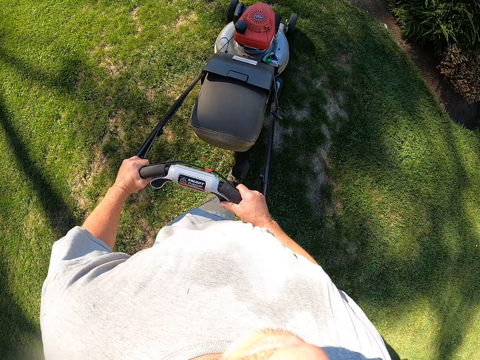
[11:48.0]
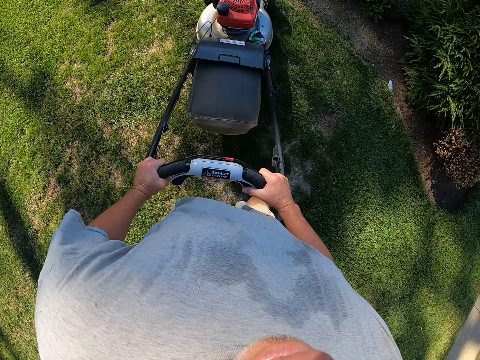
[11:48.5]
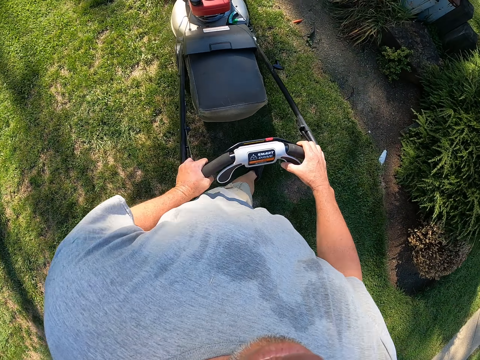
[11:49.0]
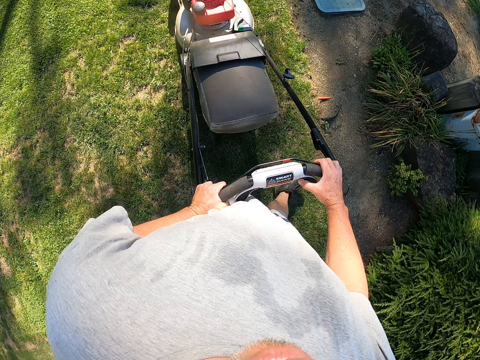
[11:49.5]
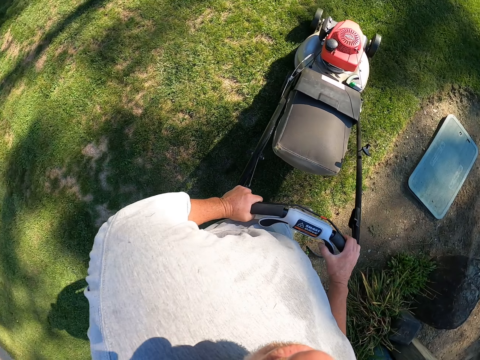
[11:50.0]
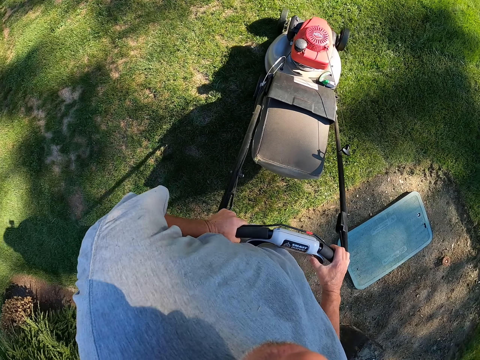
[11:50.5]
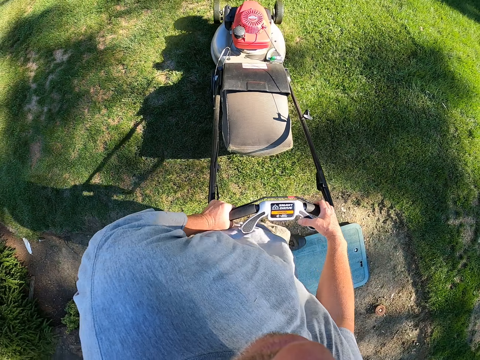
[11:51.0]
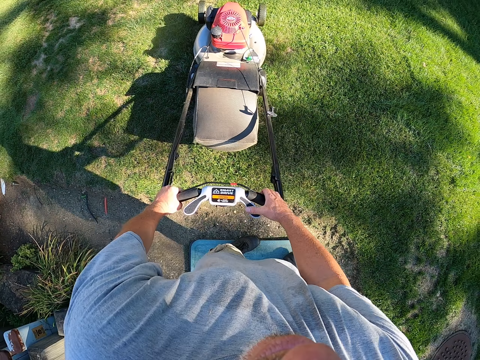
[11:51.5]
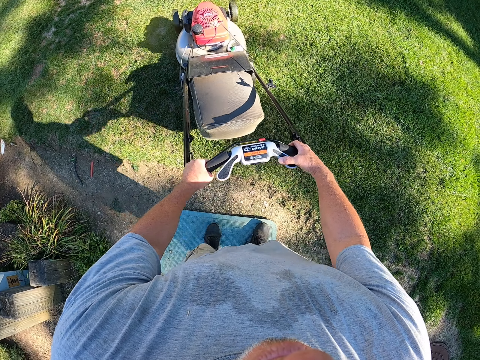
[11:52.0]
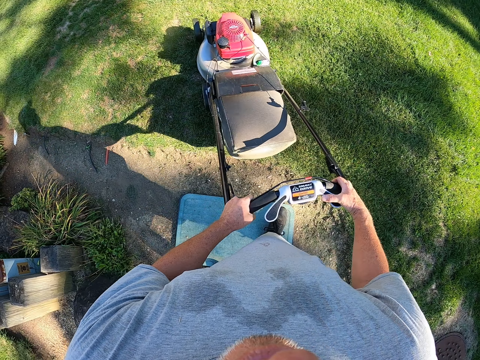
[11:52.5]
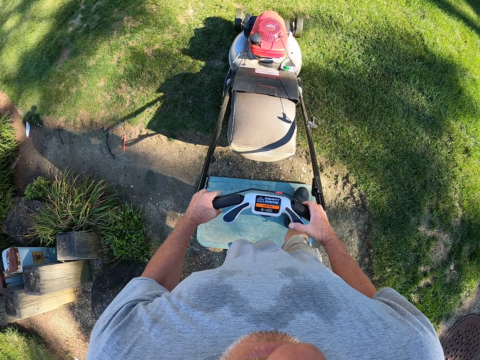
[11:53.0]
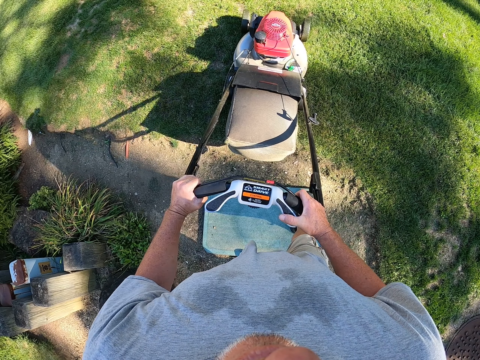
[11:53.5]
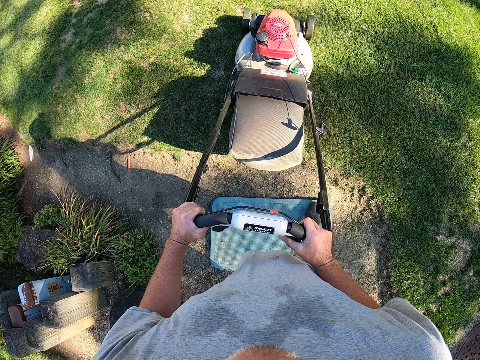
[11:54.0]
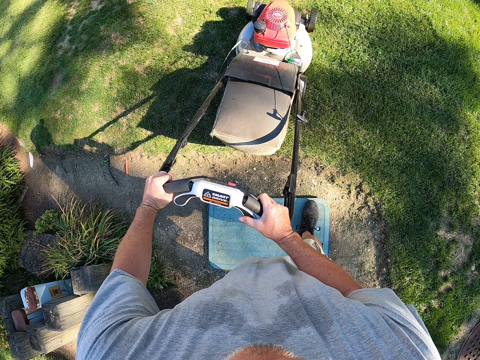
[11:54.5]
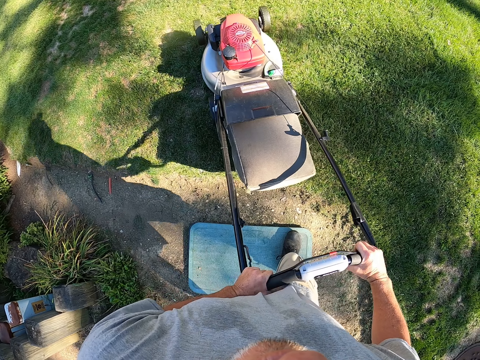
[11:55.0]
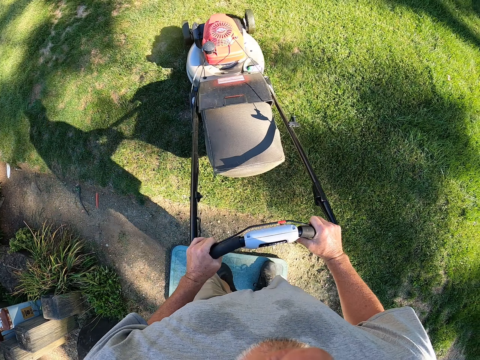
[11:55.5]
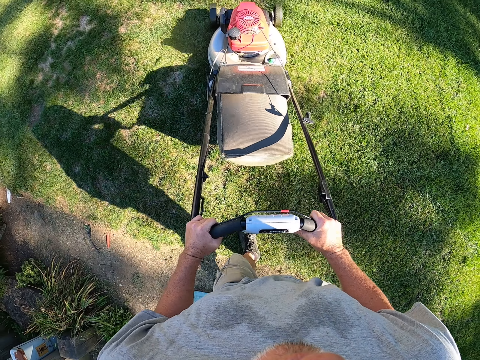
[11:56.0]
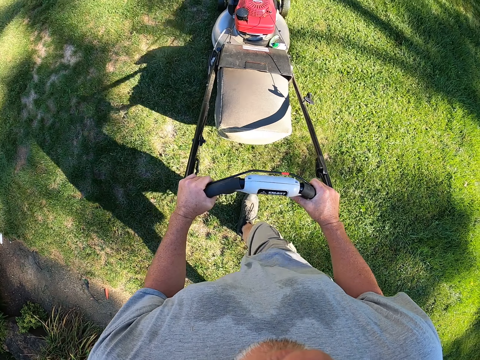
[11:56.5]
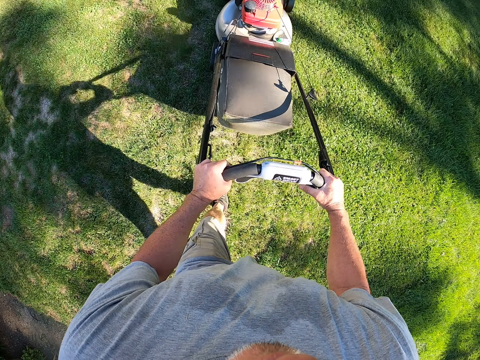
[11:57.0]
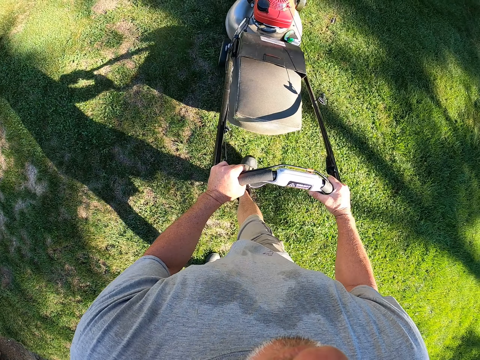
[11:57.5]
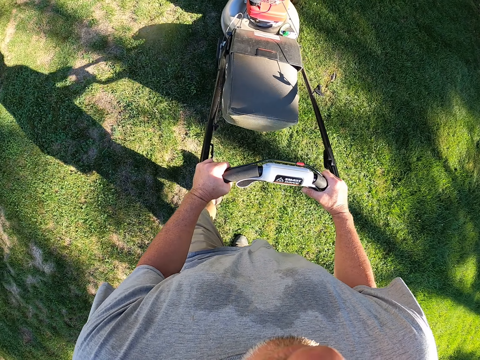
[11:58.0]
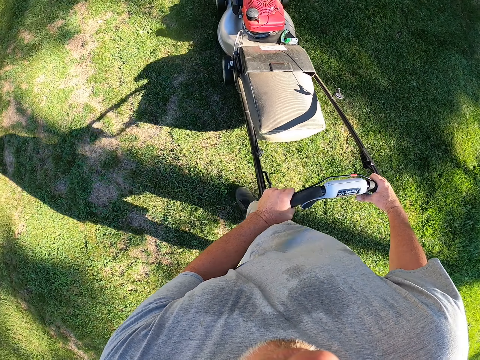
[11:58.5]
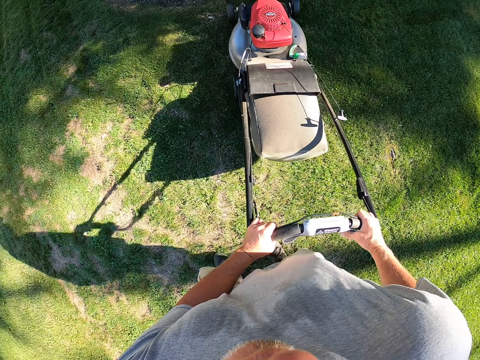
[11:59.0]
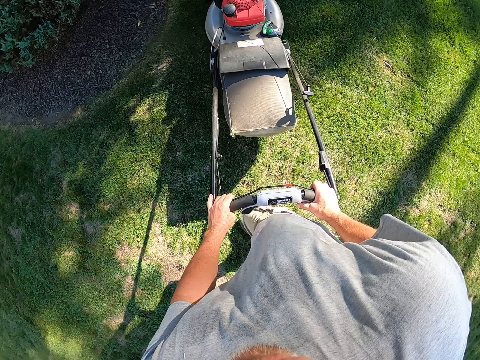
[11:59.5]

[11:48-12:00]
The camera wearer changes direction. They trim grass on the compound.

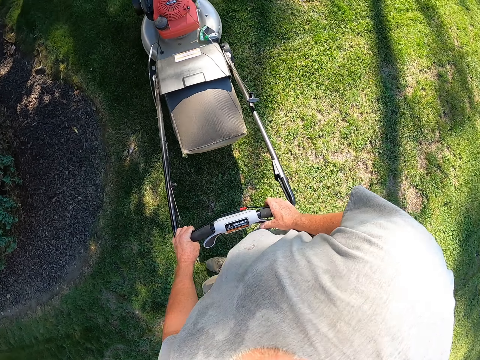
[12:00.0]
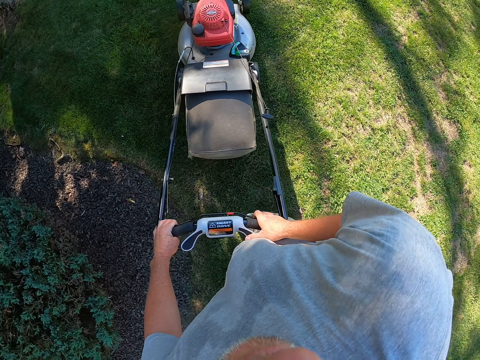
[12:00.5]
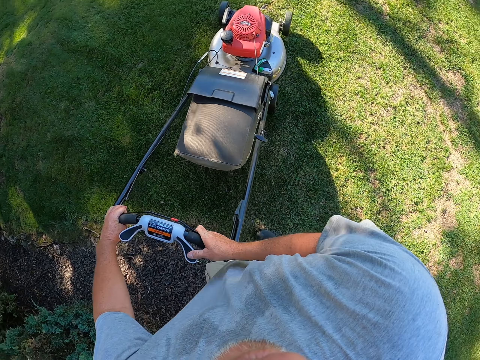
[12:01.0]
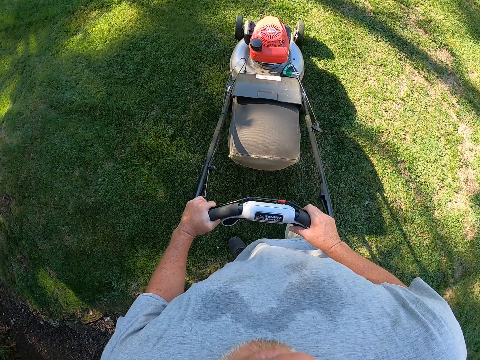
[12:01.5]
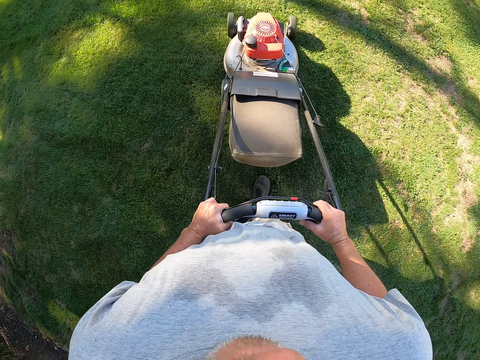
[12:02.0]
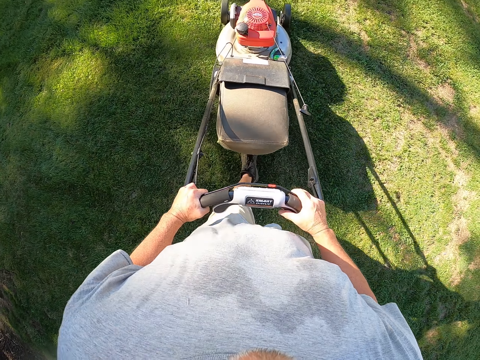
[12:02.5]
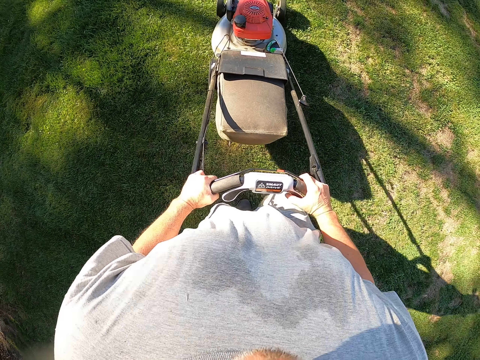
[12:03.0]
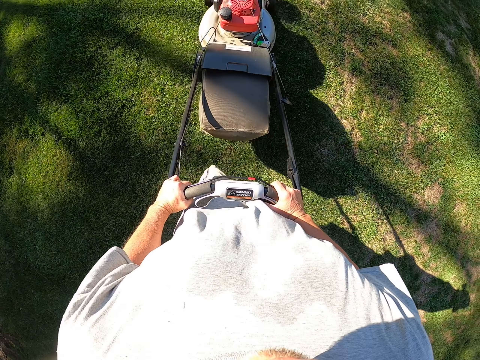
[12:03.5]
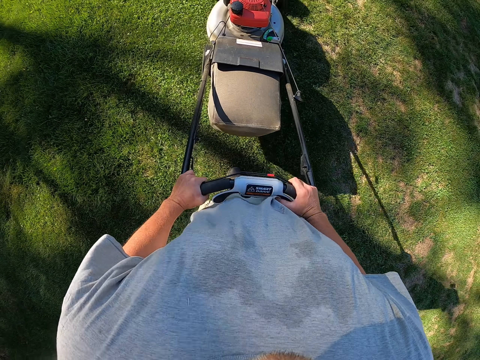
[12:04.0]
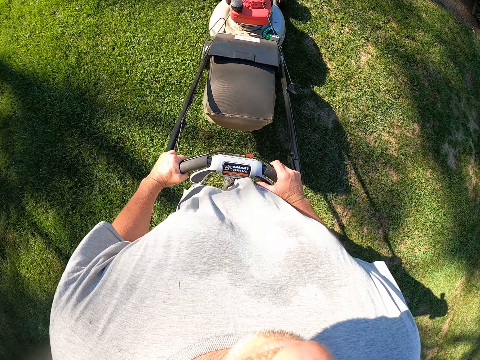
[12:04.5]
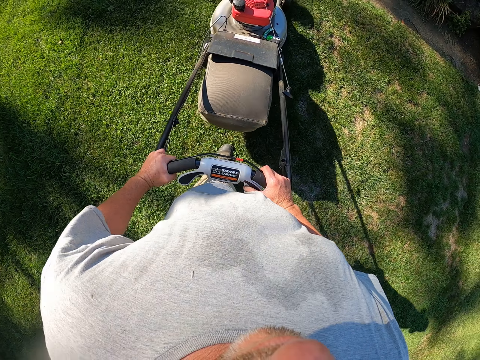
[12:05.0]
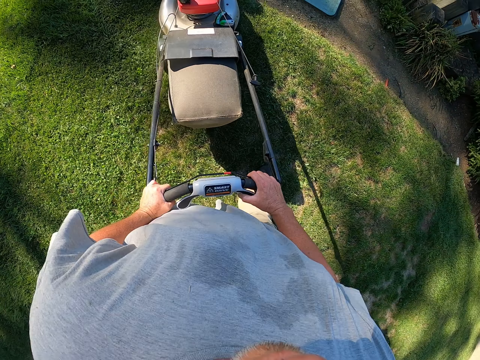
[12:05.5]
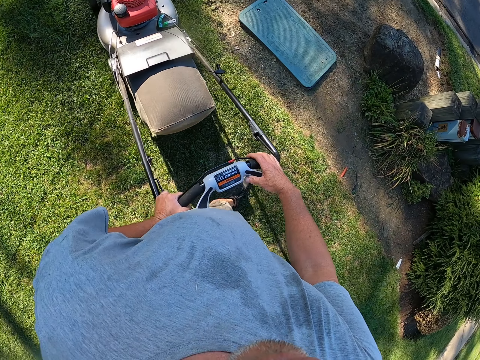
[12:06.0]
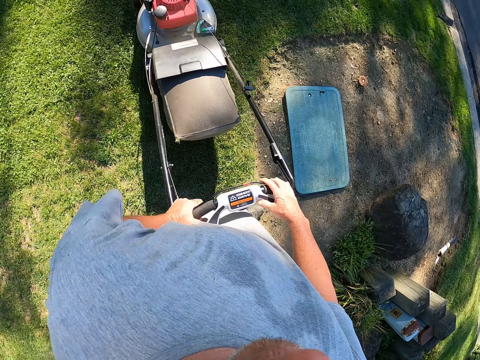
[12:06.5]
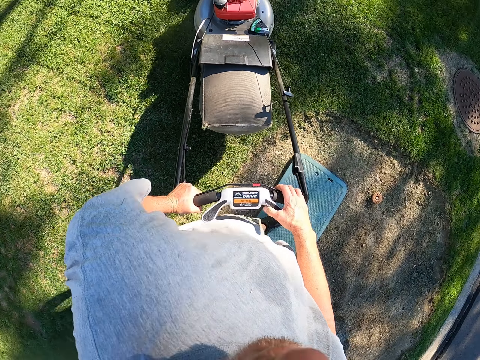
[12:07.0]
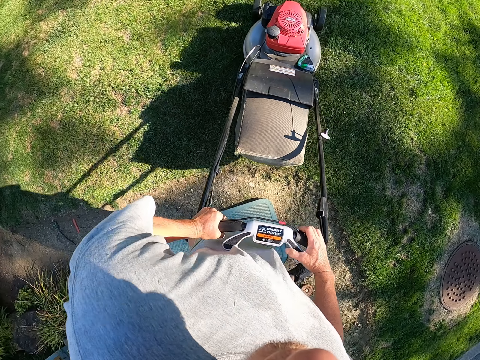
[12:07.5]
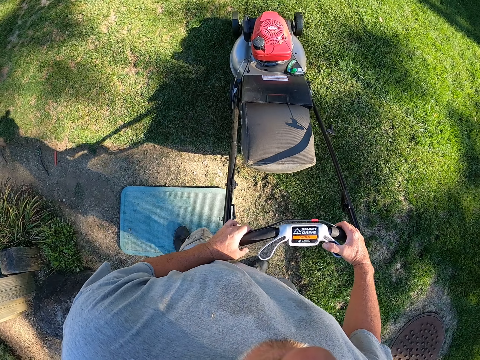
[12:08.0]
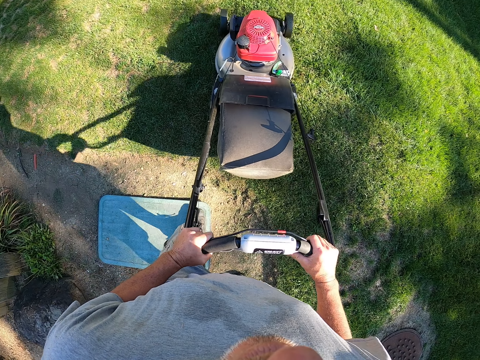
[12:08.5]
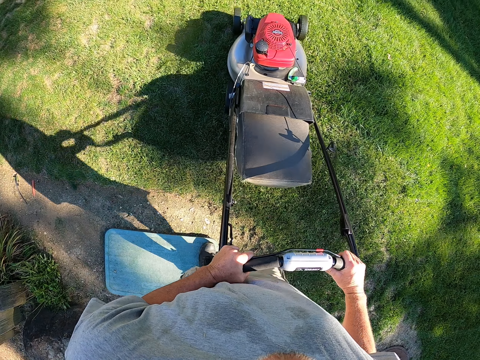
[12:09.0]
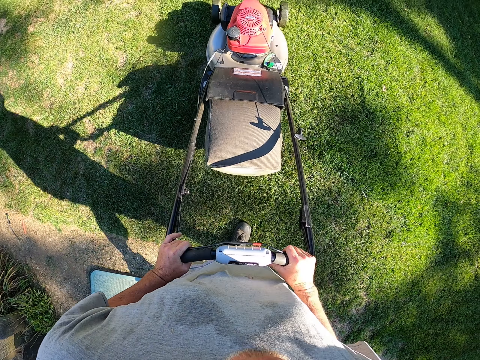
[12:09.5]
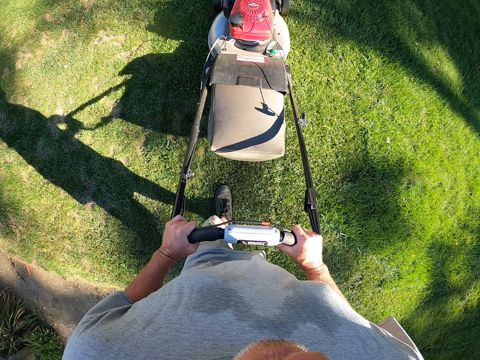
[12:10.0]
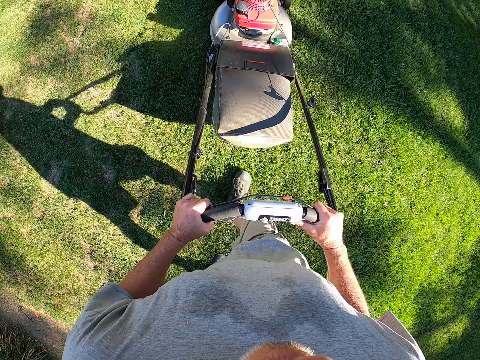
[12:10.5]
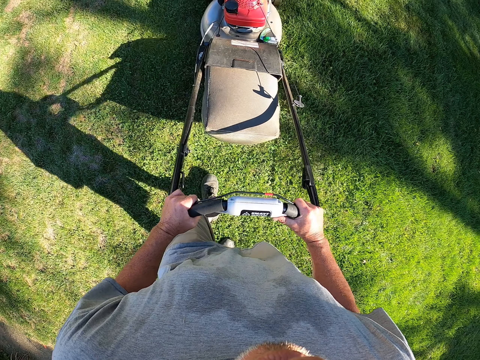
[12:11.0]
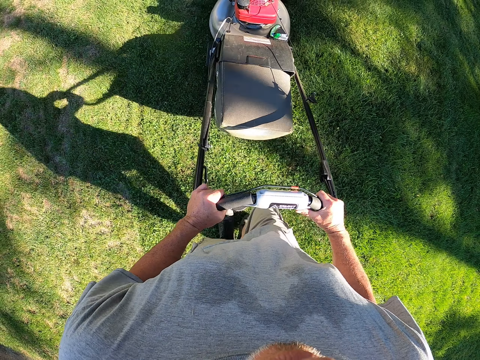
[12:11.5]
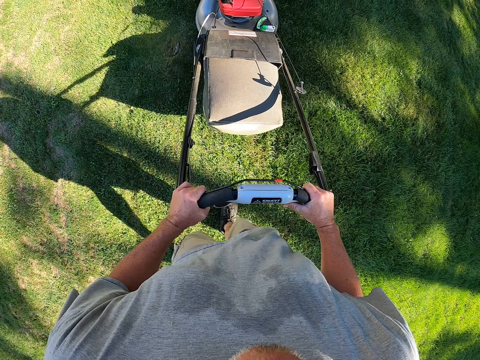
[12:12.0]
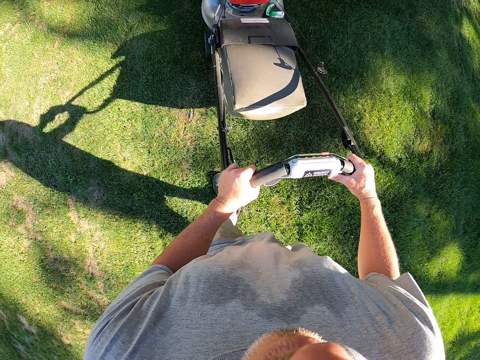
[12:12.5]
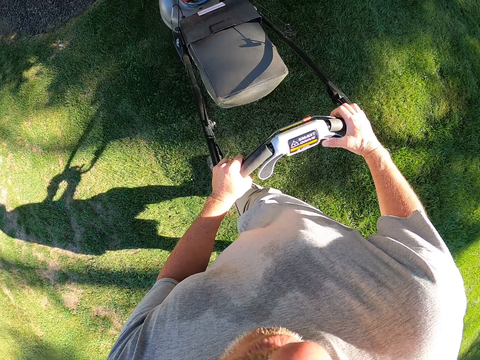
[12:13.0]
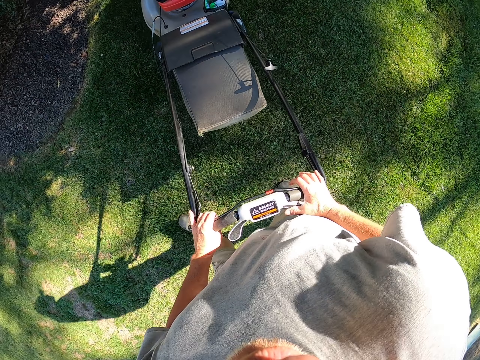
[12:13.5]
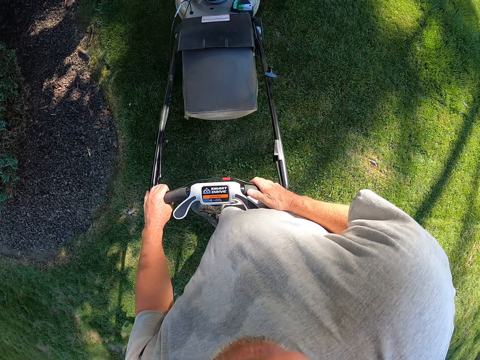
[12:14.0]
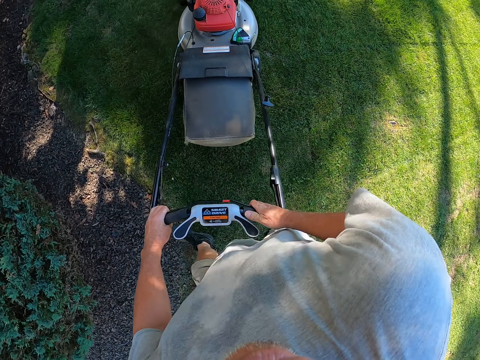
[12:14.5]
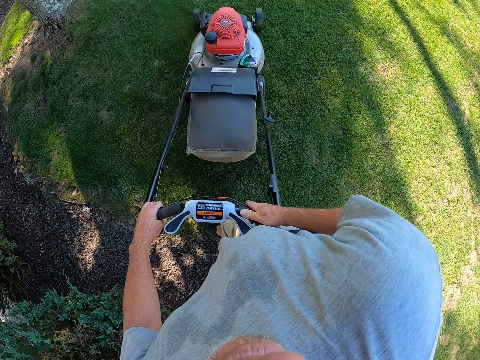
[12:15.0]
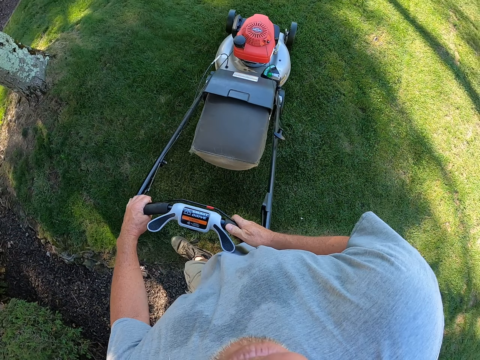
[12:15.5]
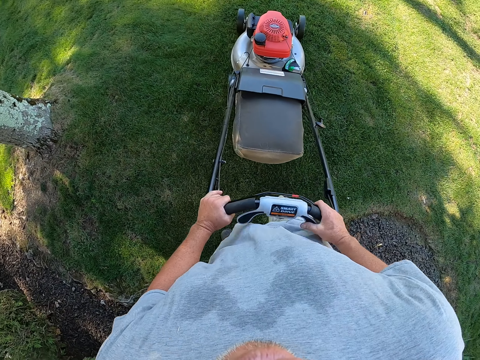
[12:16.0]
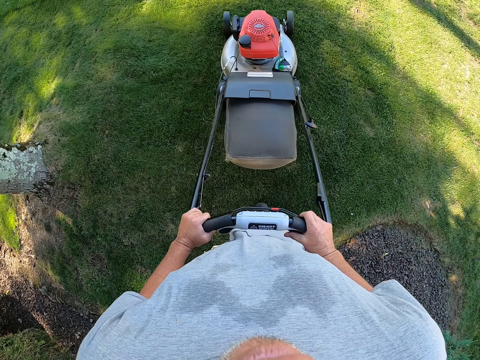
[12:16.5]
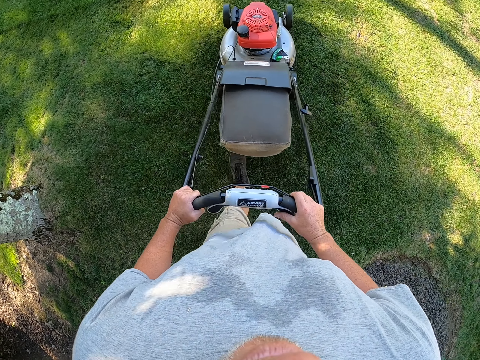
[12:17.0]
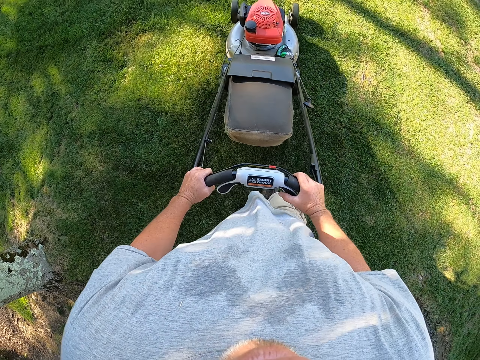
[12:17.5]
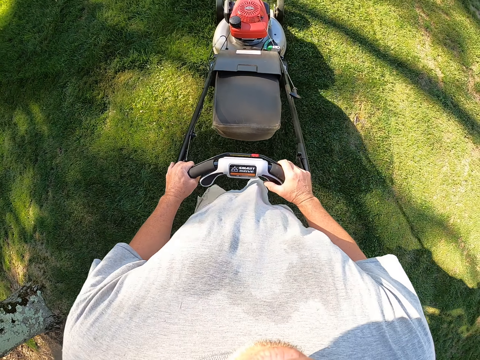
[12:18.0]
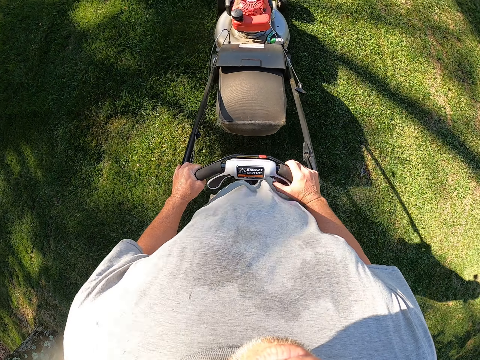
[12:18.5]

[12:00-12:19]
The camera wearer changes direction. They trim grass on the compound. They change direction. They trim the grass on the compound. They change direction. They trim the grass on the compound.
